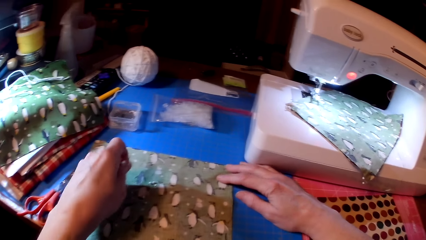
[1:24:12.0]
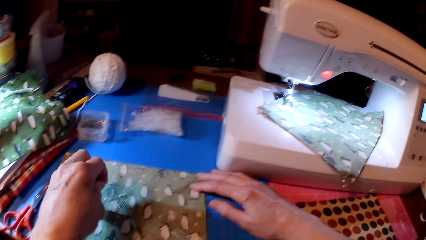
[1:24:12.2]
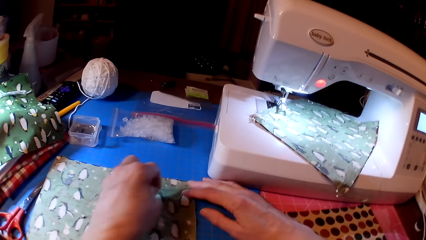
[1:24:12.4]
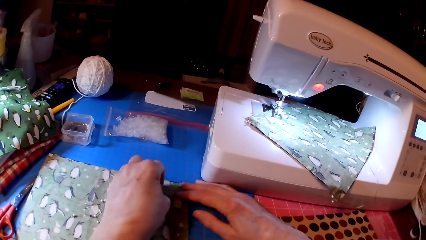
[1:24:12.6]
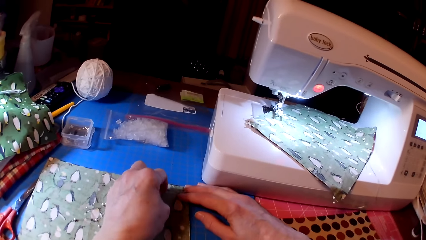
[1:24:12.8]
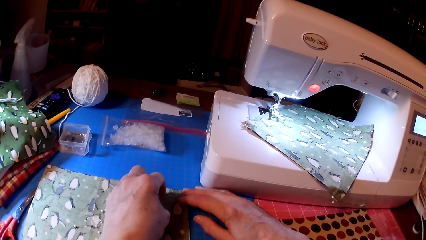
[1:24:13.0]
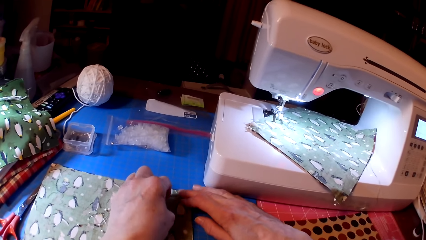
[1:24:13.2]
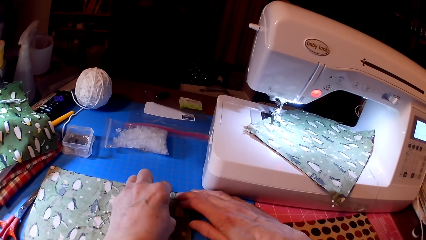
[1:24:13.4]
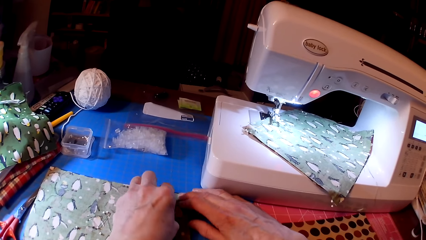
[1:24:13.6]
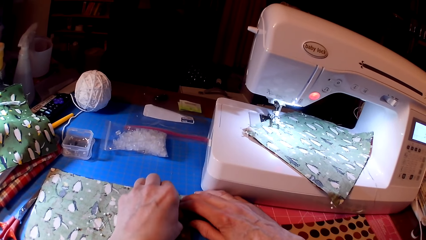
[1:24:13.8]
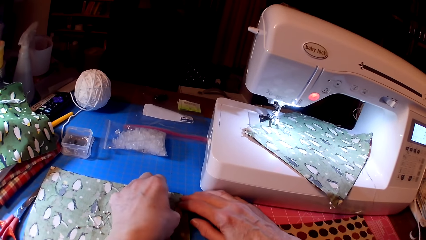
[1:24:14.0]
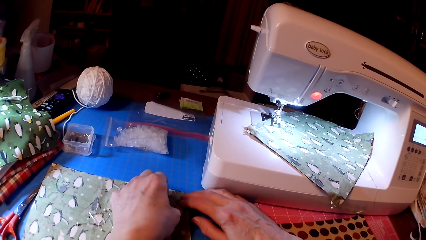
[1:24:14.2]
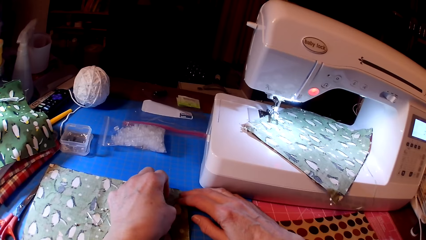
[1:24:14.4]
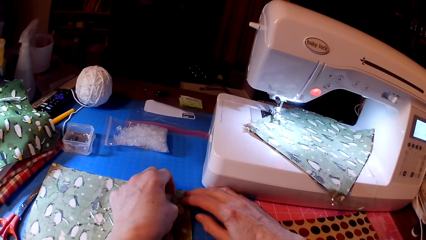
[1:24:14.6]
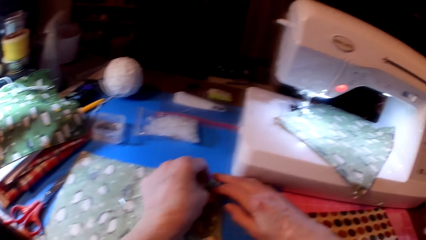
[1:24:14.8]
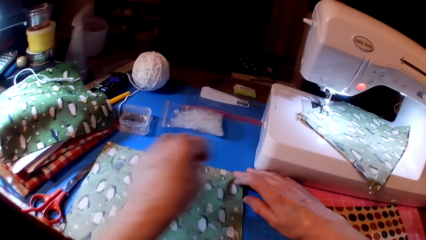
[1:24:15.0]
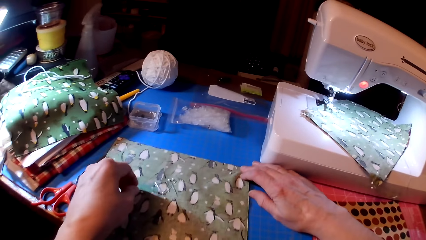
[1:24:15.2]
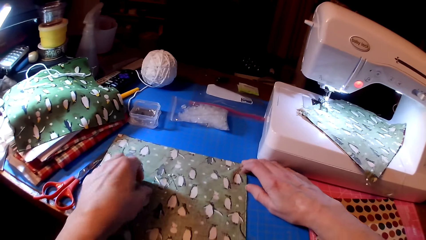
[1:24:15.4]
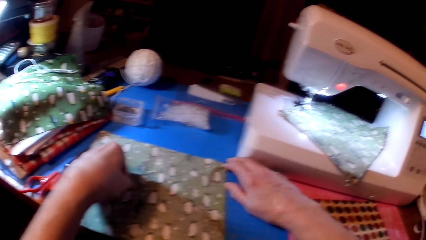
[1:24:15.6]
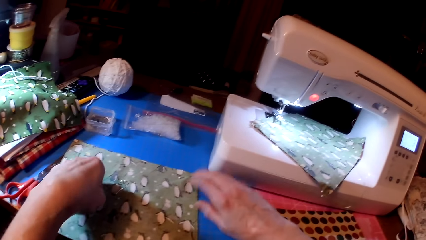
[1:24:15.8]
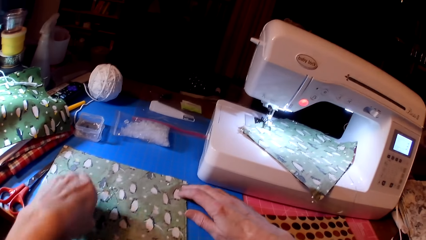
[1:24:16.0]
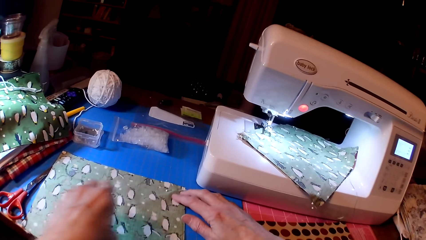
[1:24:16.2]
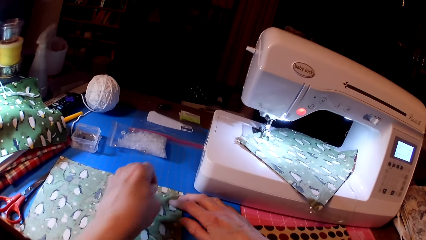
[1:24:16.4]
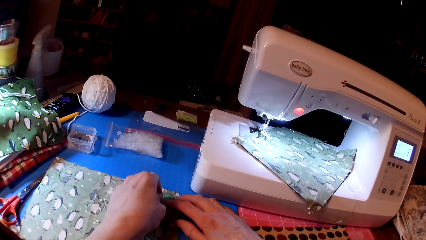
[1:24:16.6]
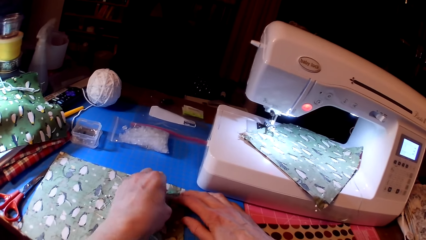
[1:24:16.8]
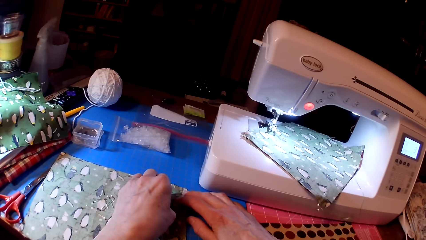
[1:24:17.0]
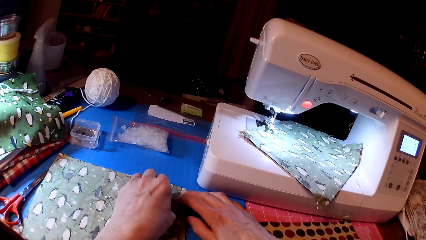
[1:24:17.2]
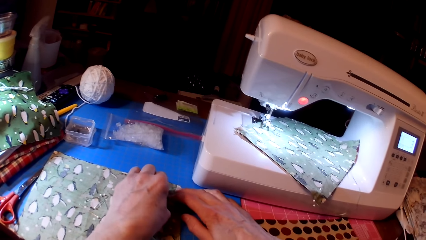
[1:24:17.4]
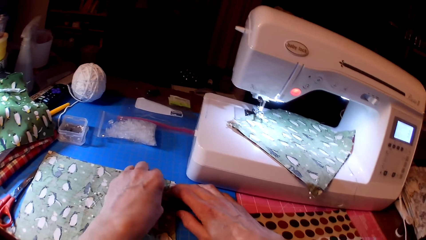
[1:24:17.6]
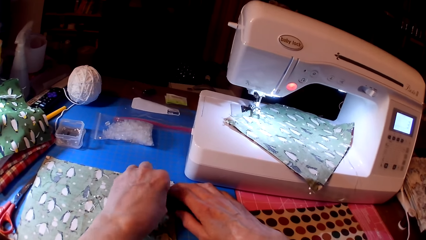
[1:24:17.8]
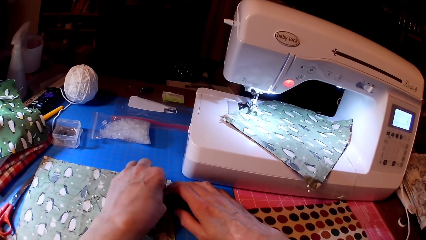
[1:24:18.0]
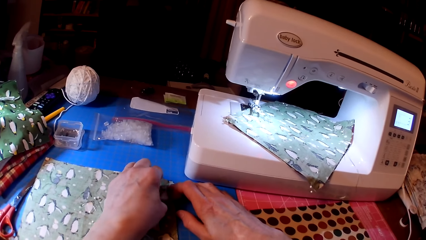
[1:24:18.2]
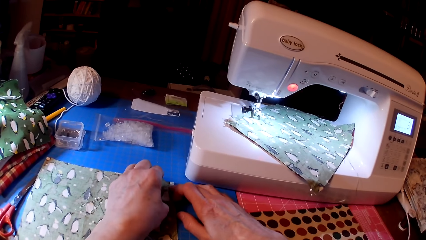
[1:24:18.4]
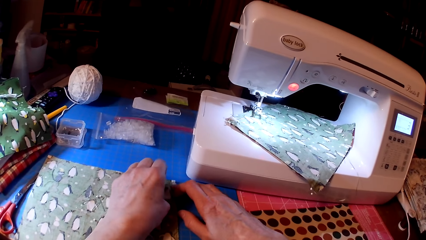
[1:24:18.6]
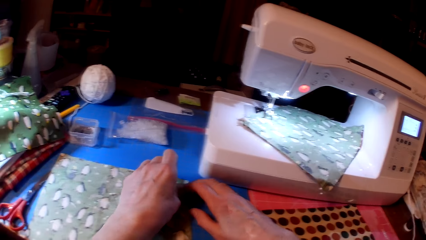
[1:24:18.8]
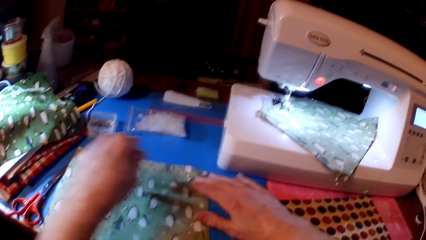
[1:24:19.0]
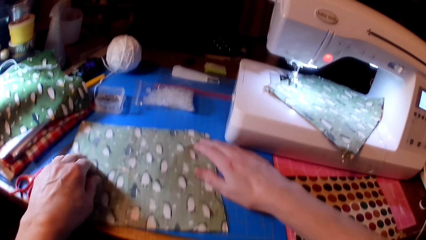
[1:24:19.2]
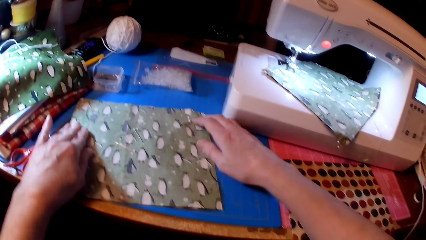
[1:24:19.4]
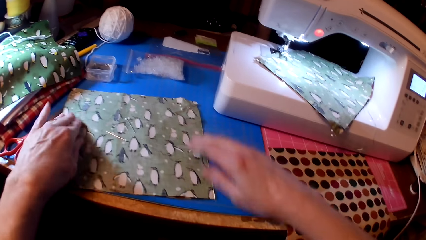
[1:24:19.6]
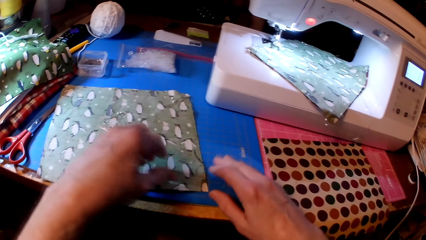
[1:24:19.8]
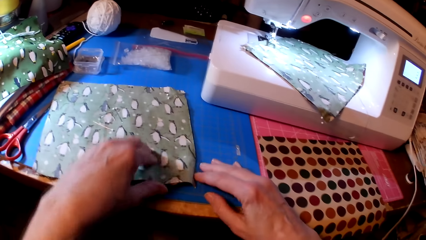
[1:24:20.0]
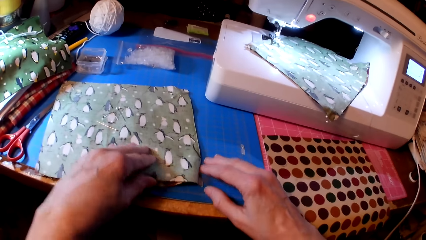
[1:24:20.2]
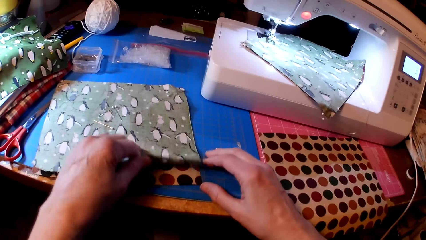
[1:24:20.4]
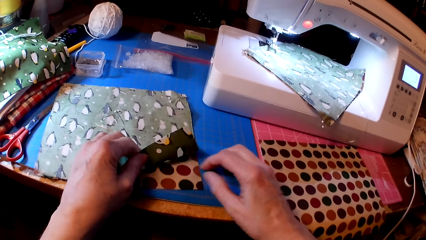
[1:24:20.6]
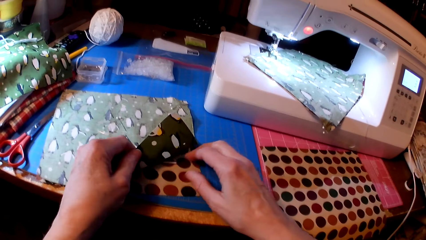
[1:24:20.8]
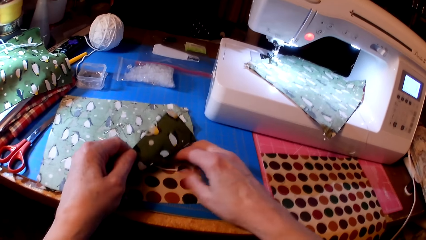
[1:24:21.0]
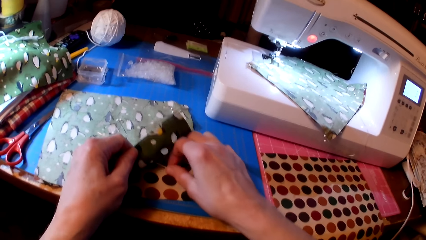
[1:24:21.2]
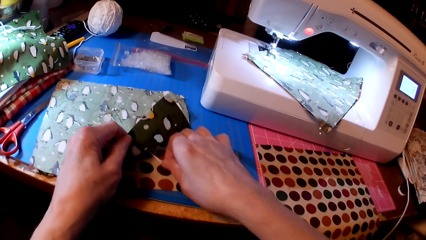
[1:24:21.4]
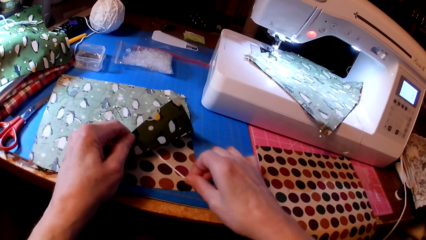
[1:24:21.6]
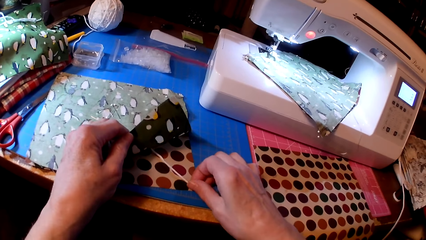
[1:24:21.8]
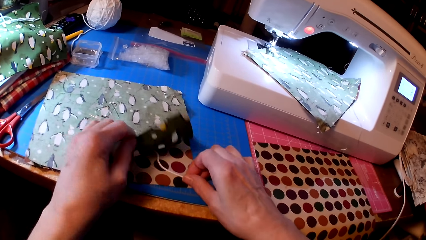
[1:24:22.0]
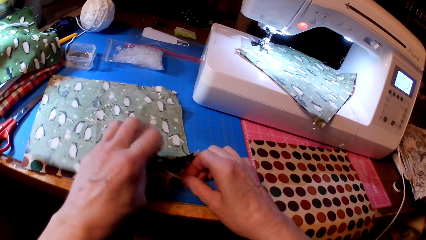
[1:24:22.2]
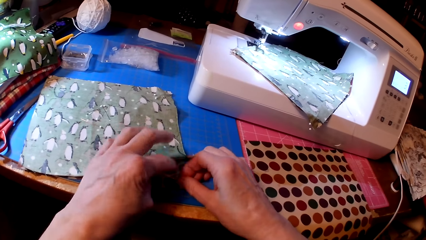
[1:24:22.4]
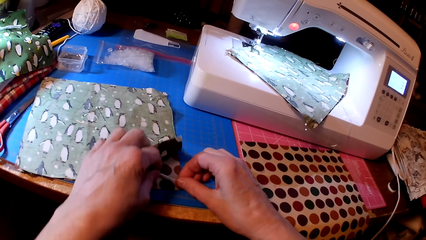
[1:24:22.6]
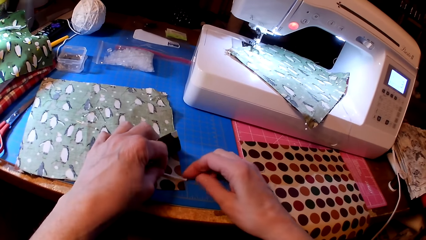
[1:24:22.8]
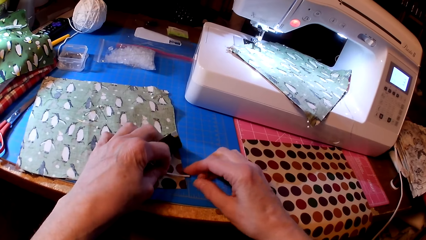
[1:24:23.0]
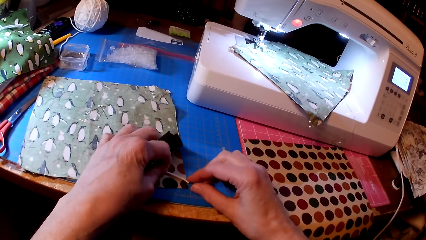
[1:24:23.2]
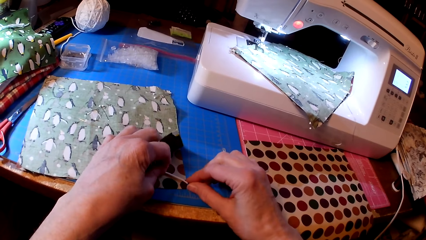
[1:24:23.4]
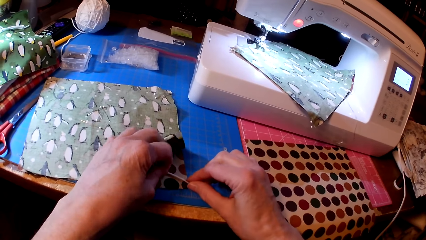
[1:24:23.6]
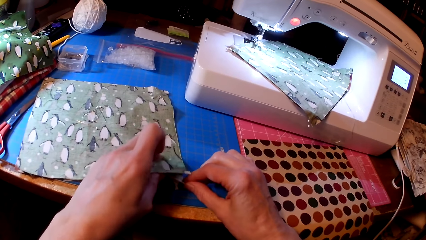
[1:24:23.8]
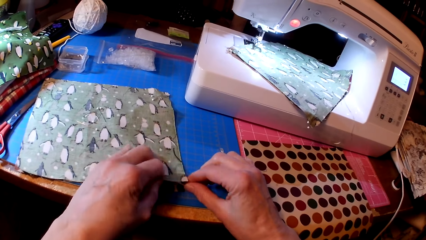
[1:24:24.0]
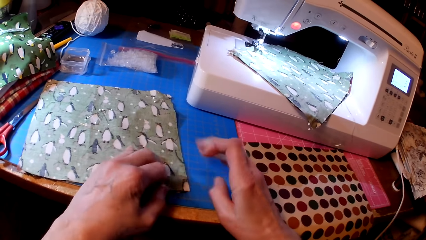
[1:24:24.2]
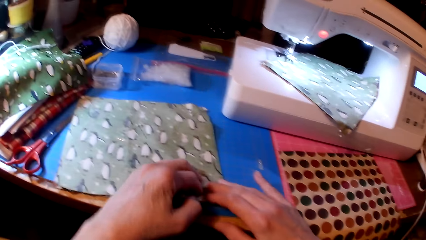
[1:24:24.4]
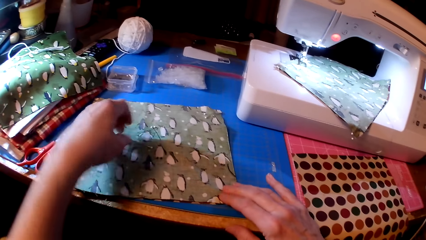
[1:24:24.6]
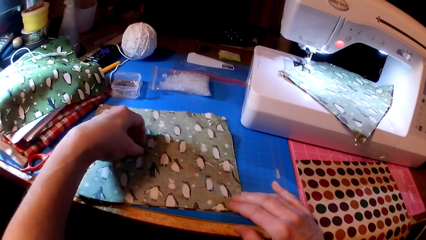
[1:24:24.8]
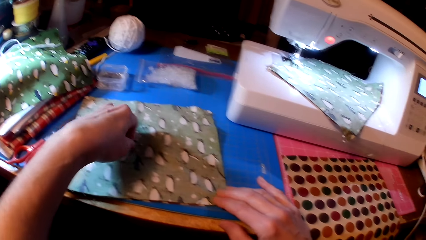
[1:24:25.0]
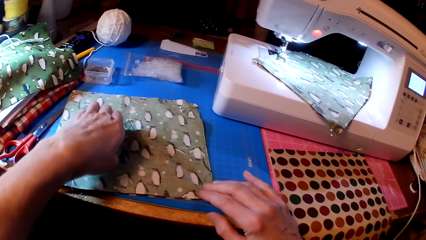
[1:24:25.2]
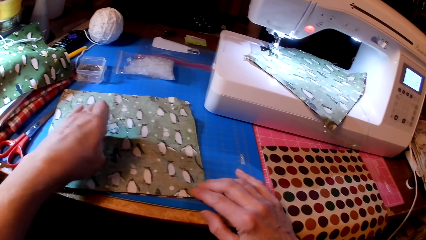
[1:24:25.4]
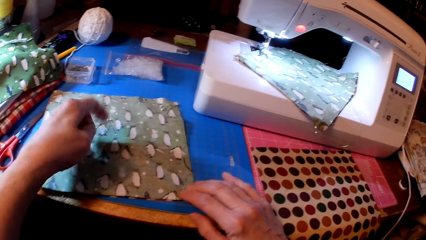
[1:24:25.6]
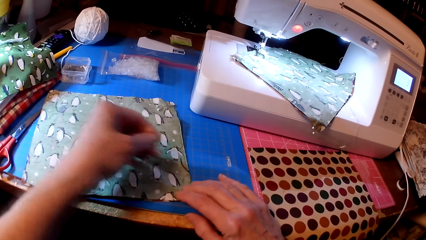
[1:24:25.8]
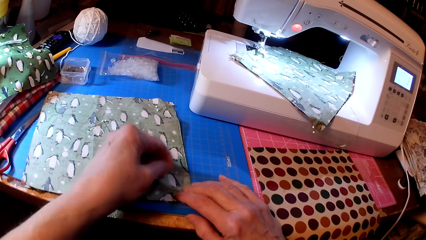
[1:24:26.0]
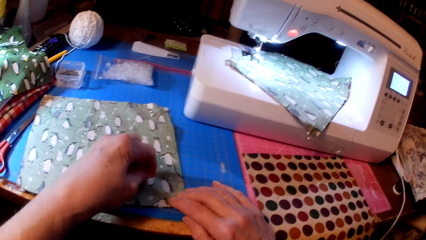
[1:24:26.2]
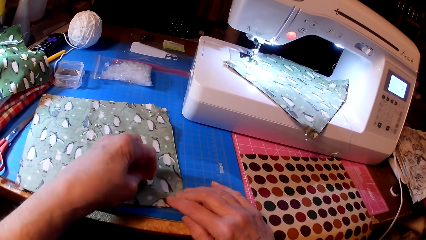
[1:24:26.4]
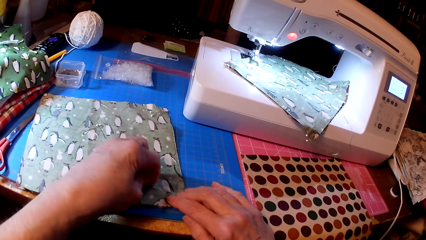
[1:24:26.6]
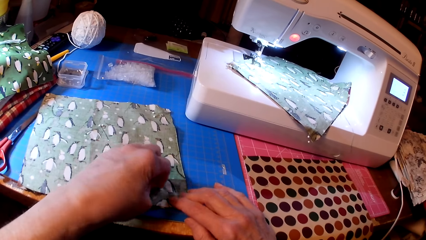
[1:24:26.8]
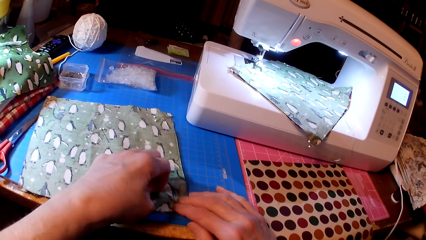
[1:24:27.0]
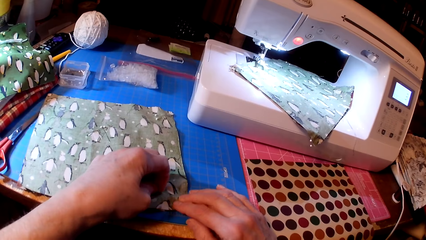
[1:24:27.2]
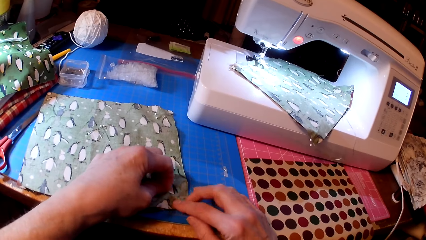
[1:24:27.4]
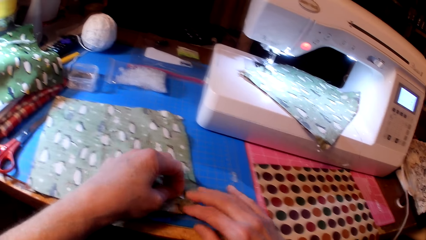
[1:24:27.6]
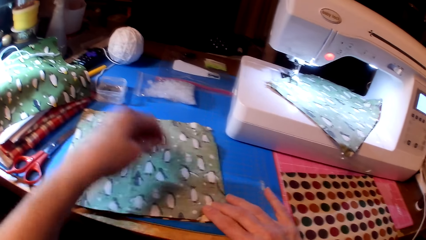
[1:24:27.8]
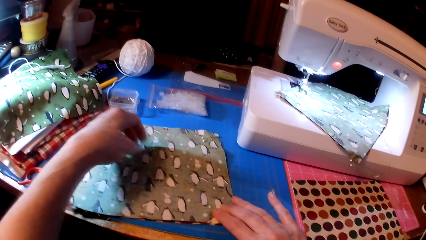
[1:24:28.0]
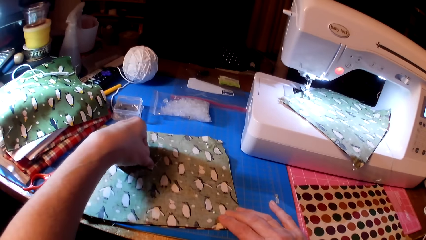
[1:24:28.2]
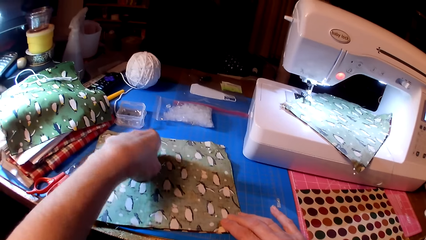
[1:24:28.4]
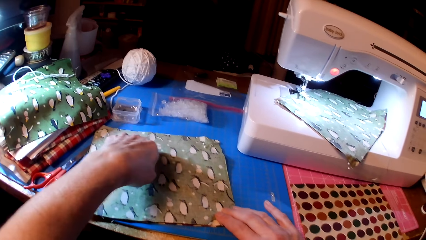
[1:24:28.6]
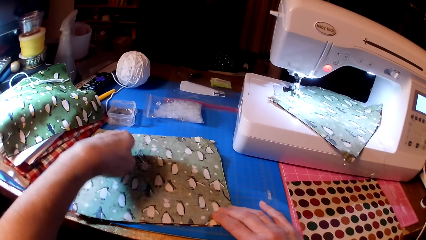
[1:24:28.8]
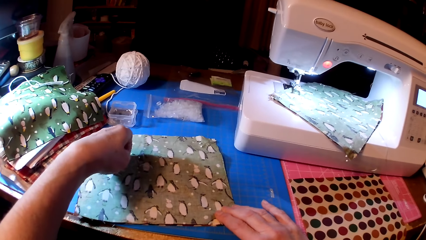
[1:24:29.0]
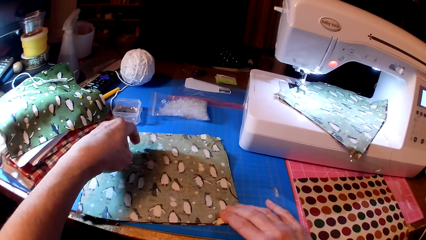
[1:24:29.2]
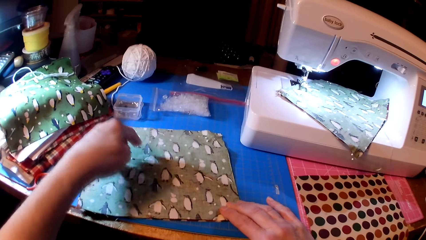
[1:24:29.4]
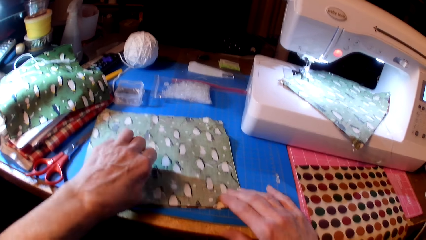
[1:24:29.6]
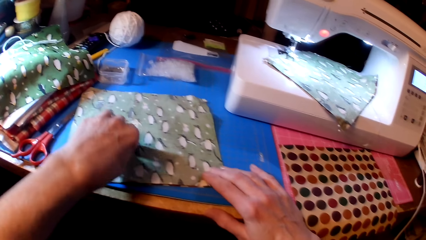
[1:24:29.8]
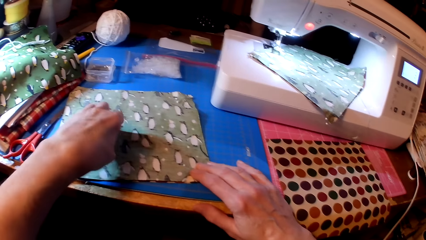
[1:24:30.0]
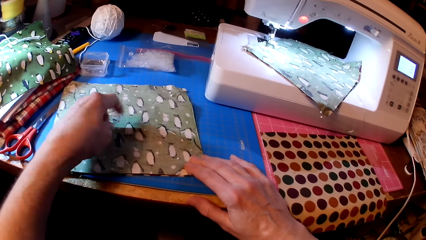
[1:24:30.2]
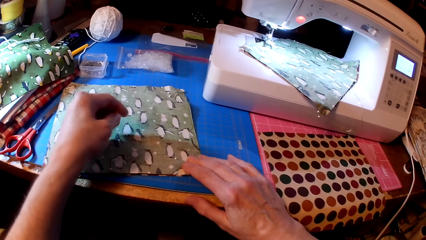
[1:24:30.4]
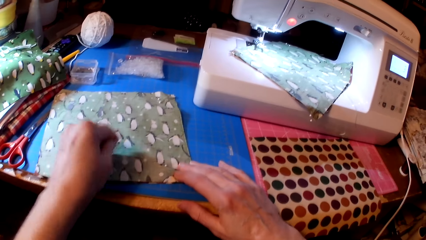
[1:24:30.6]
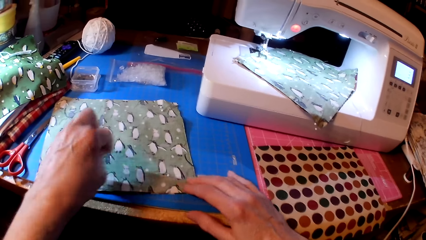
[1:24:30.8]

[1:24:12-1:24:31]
The camera wearer pins the fabrics. They pick pins. They pin the fabric. They attach yarn on the fabric. They pick a pin. They pin the fabric. They pick a pin.
